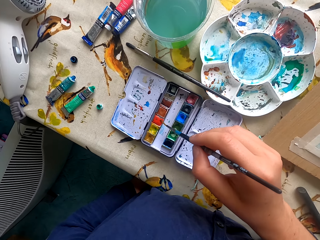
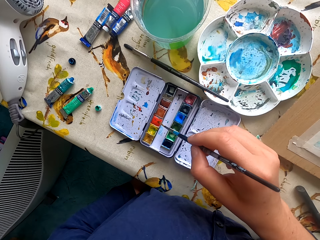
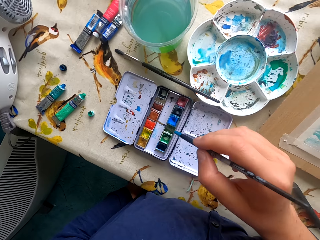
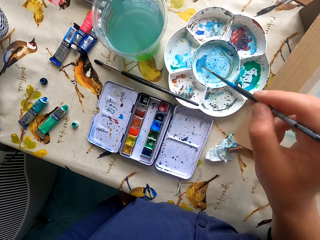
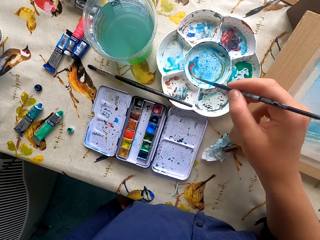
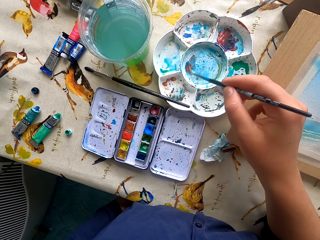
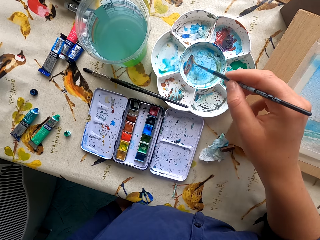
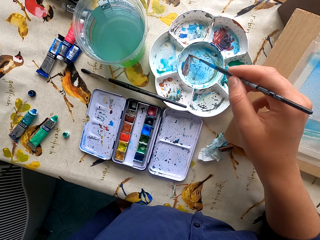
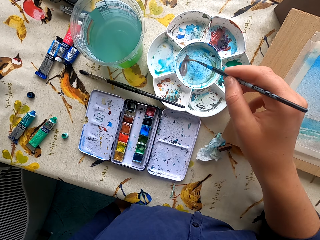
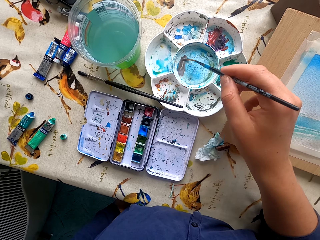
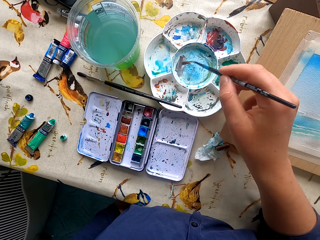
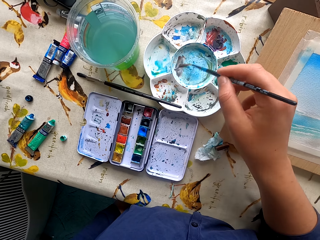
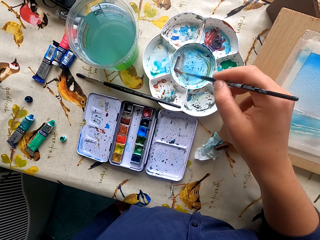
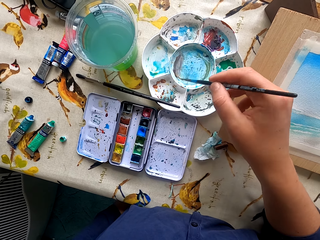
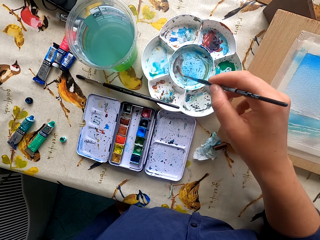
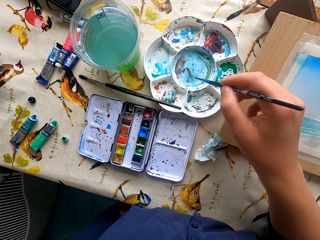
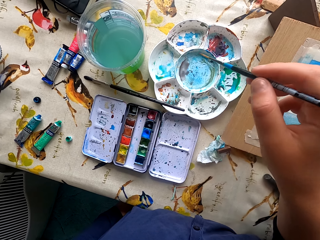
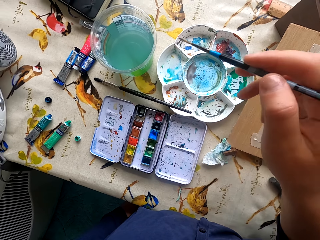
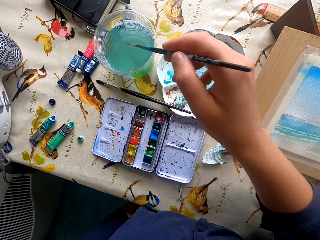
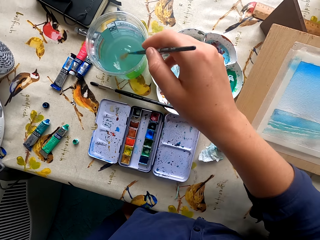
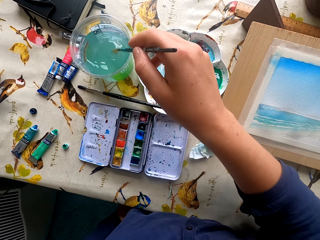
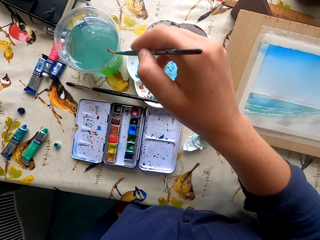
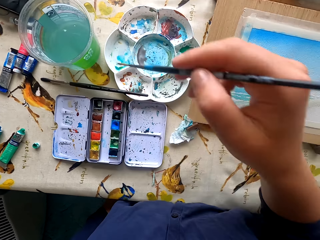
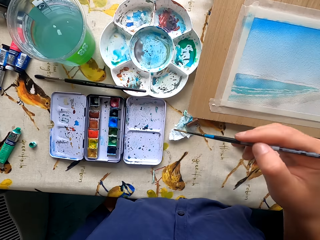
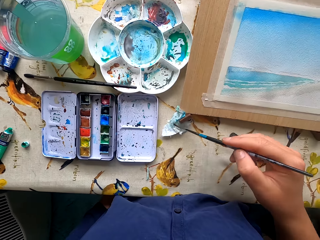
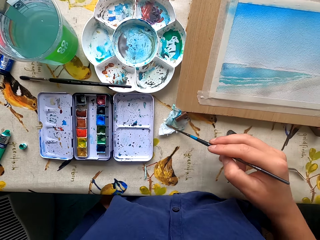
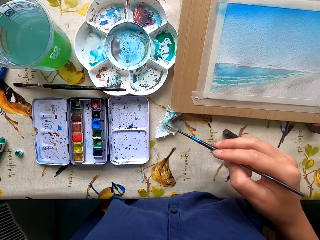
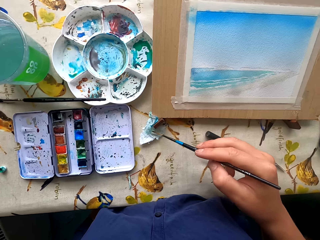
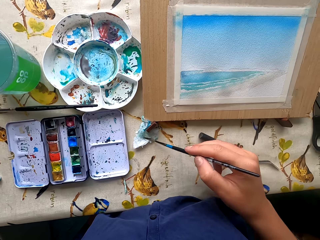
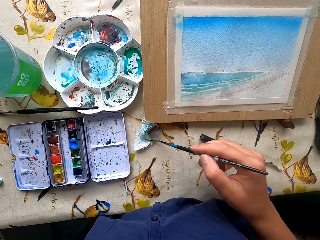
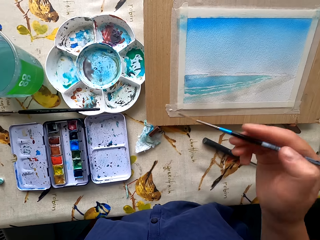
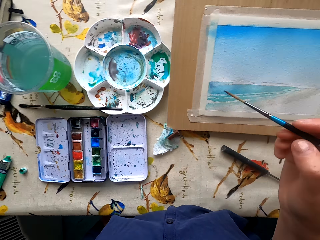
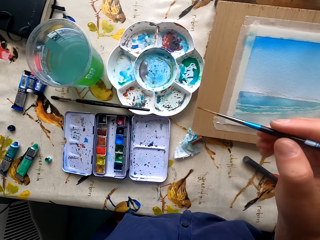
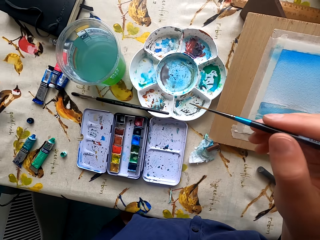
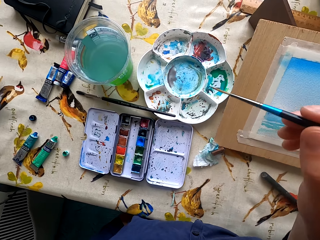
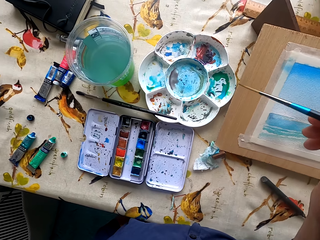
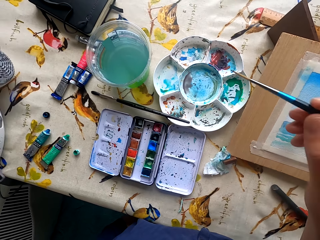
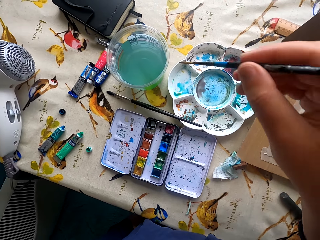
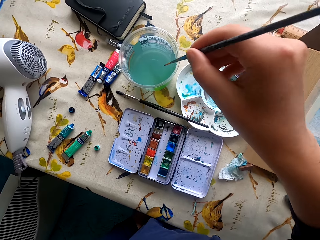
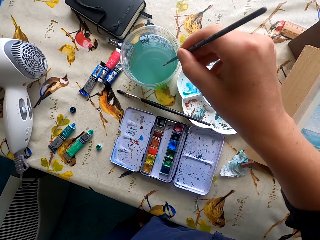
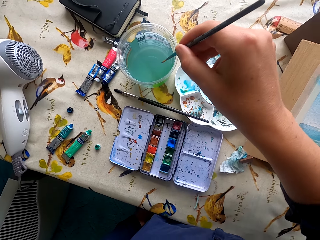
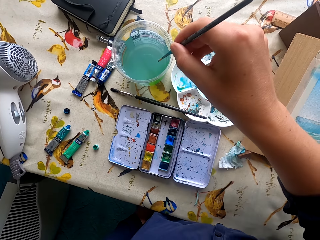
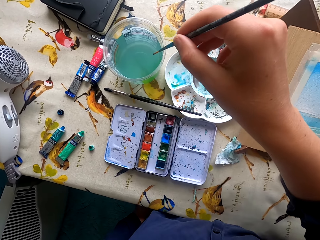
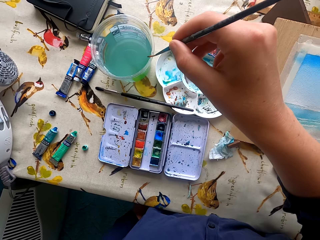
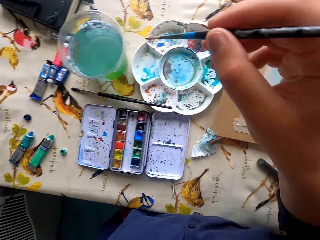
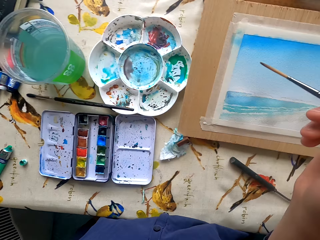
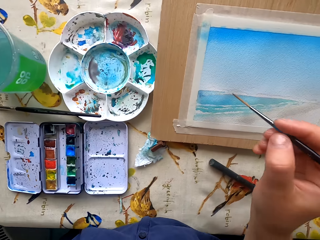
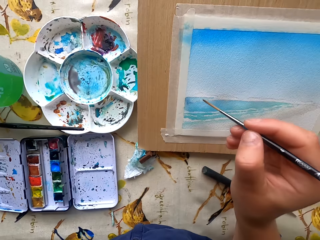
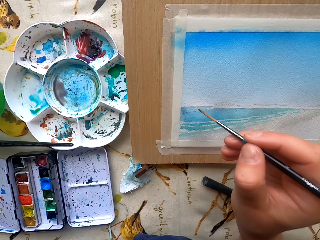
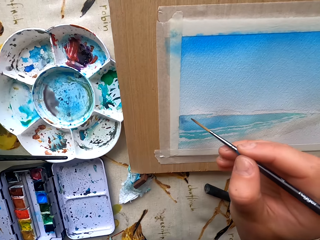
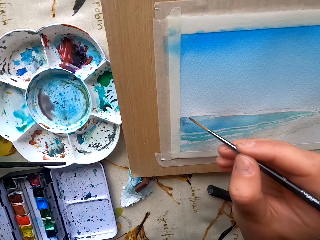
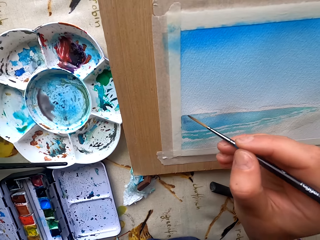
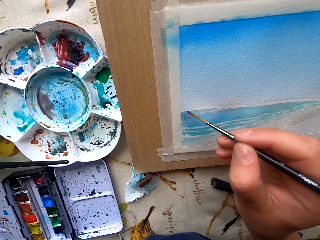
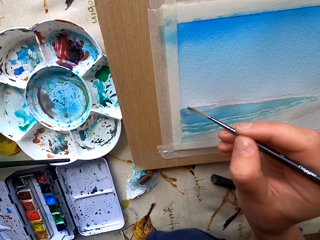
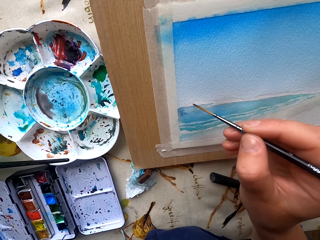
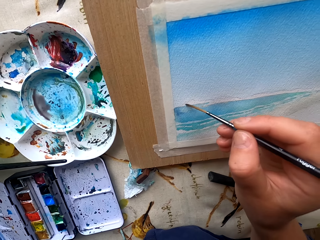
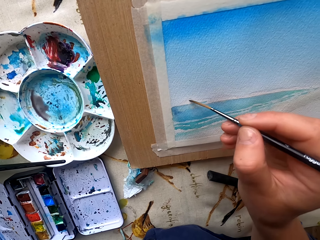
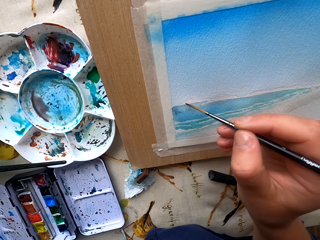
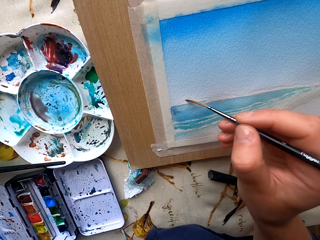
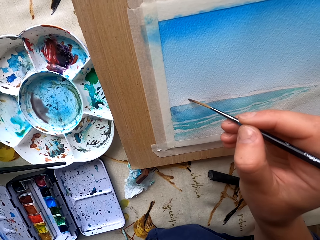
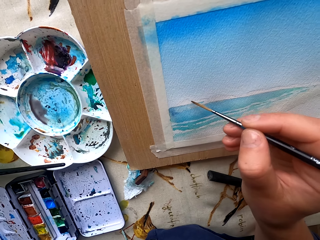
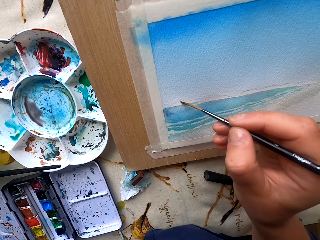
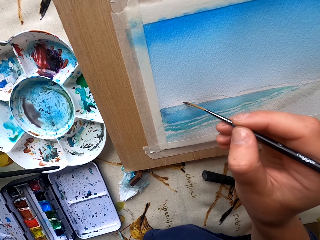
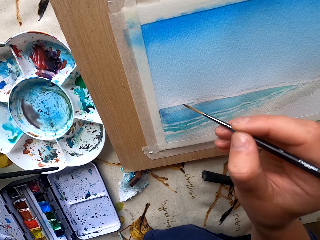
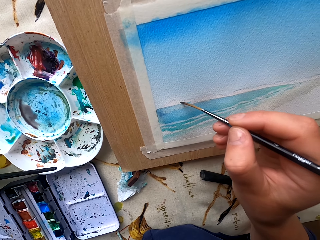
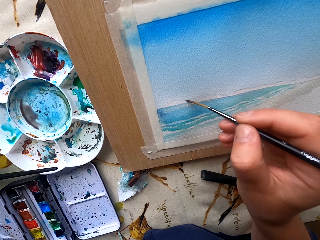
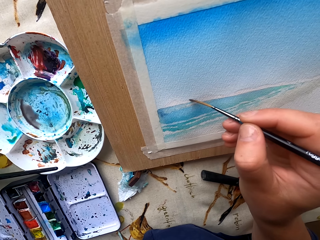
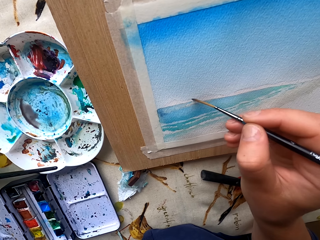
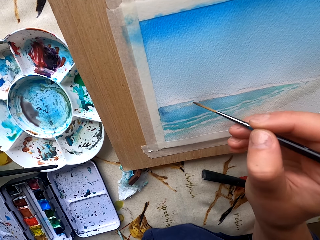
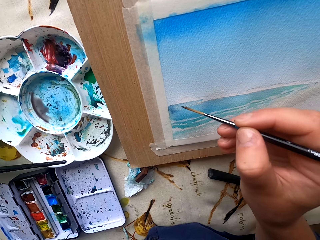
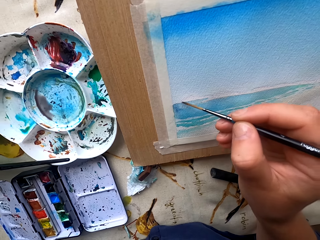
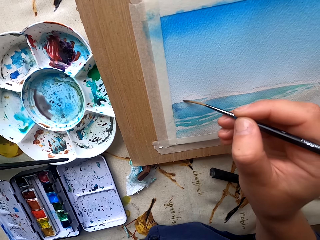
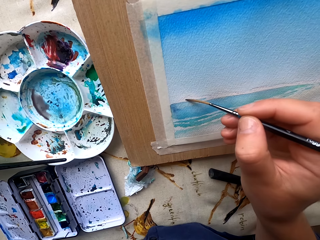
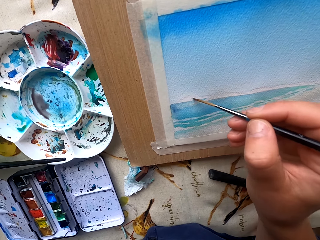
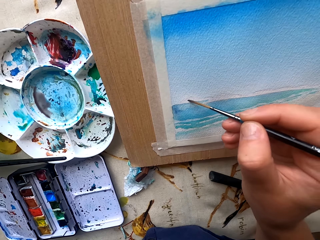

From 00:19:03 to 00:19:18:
The camera wearer dips the paintbrush in the paint. They touch the paint. They dip the paintbrush in water. They dry the paintbrush in the water. They remove excess water. They dip the paintbrush in the water. They paint the drawing paper.

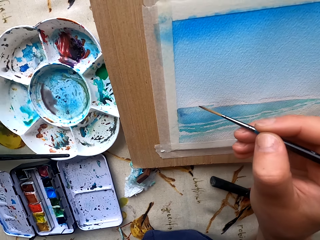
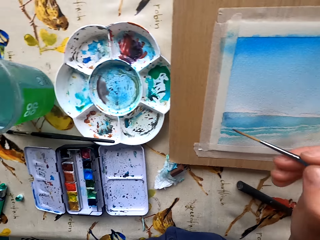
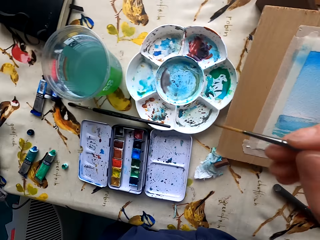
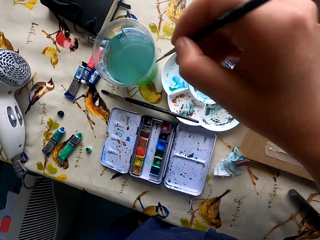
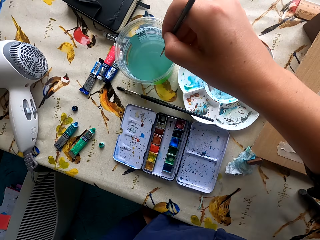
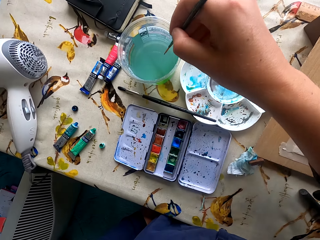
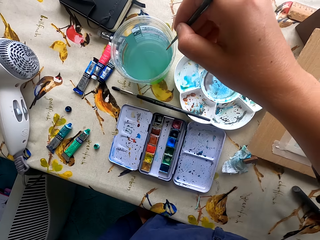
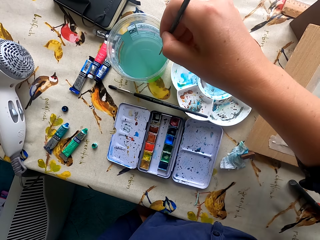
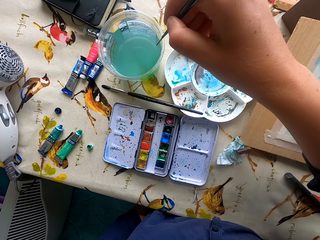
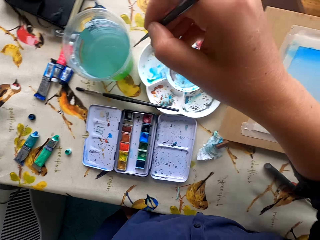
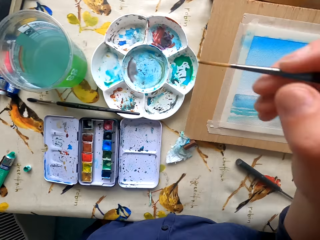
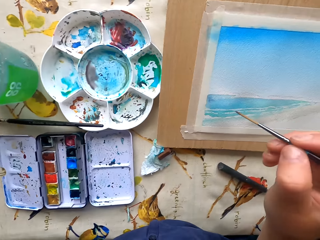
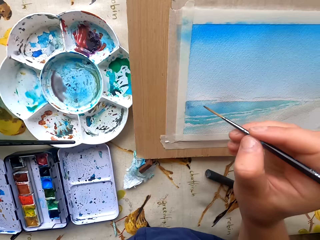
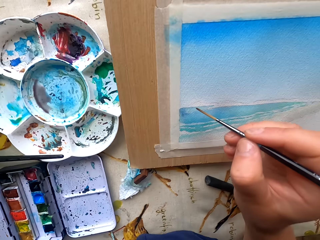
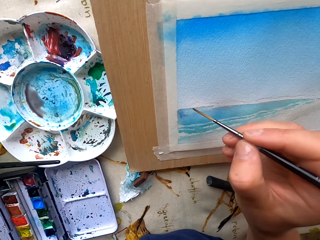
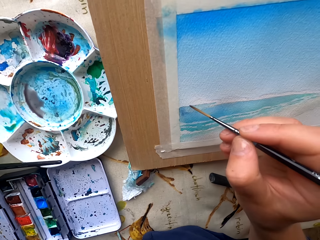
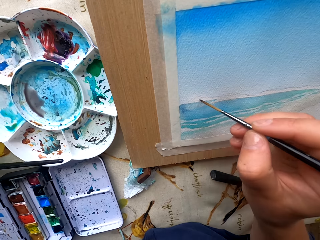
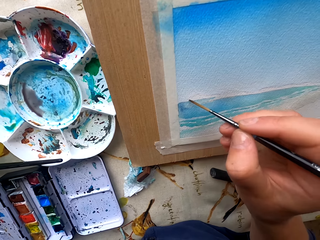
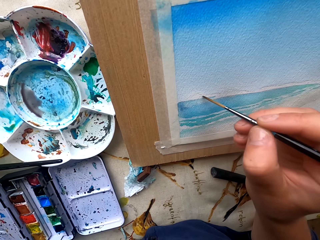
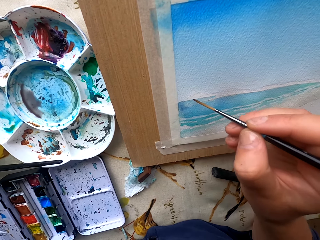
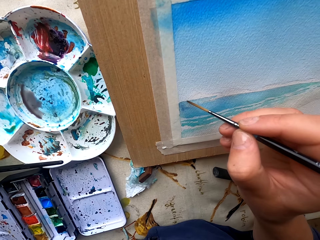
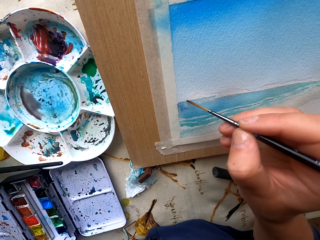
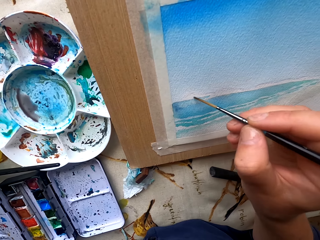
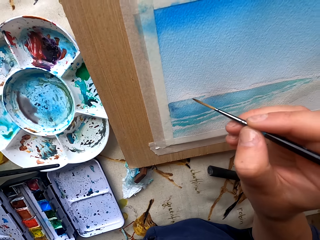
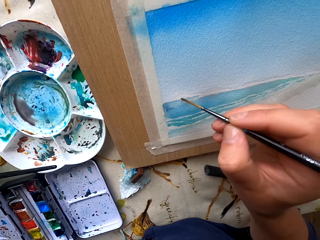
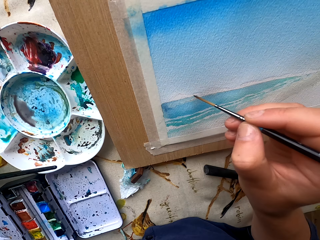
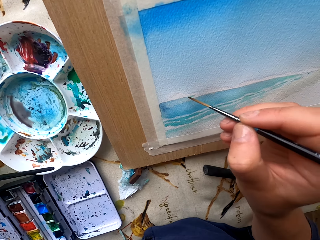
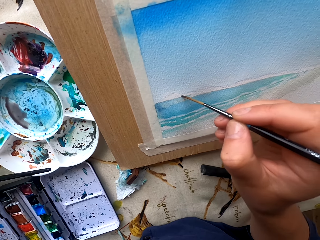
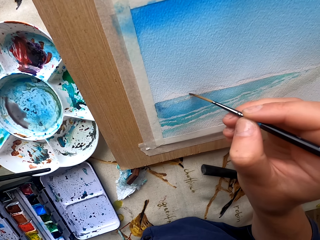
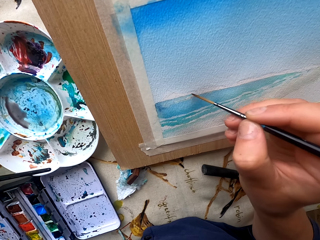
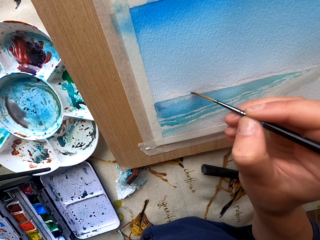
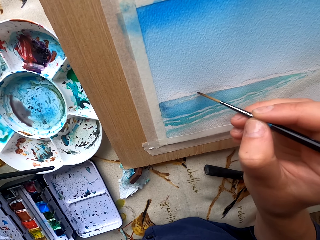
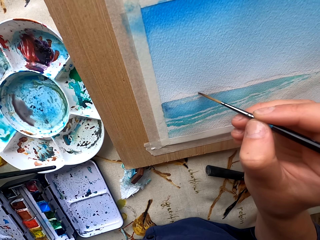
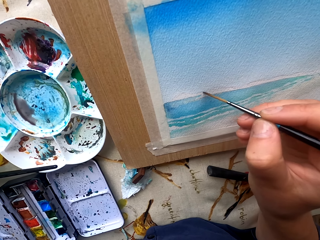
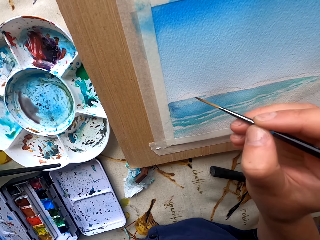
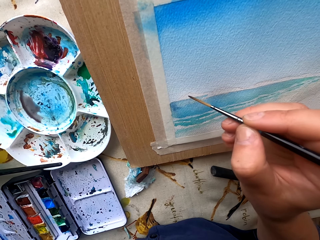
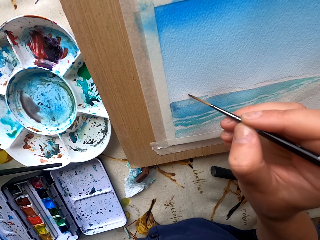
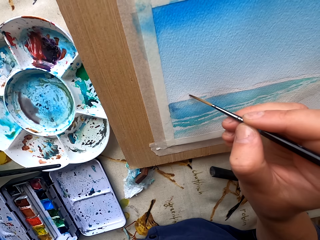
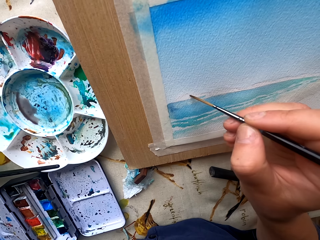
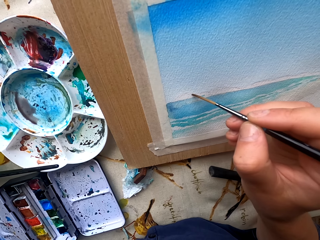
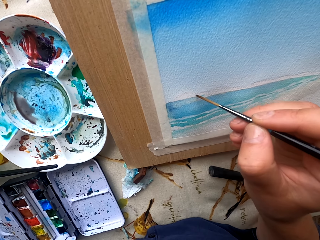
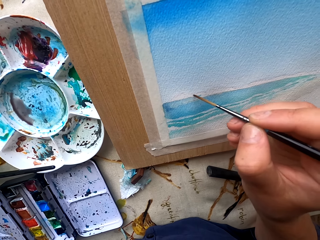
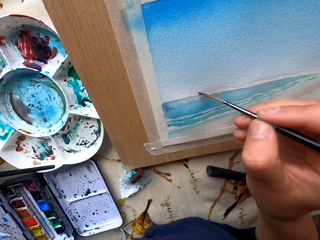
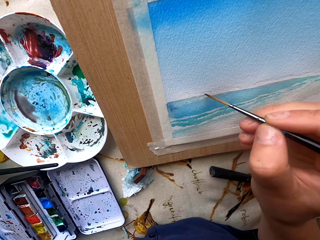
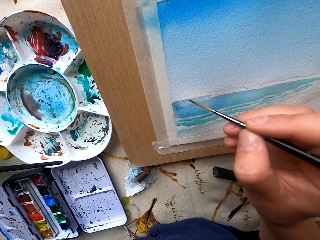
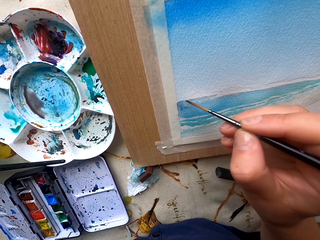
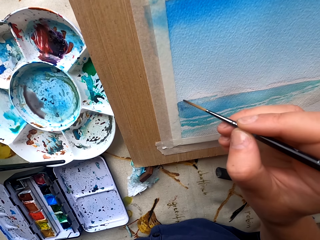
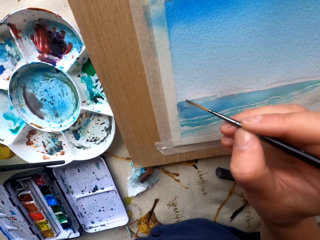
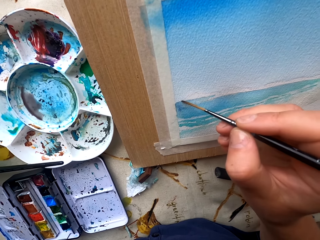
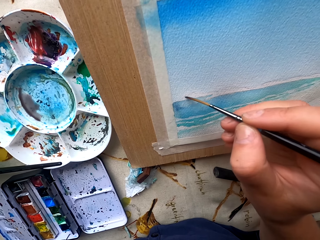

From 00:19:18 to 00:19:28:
The camera wearer dips the paintbrush in water. They paint the drawing paper.
